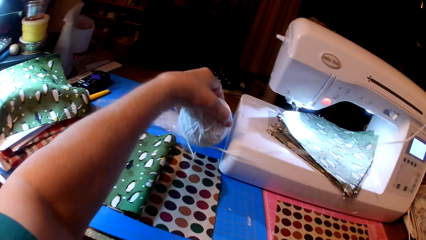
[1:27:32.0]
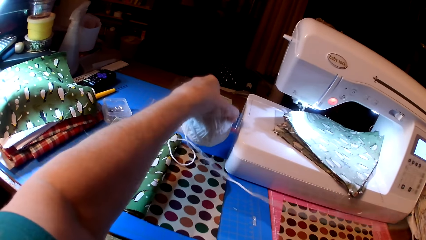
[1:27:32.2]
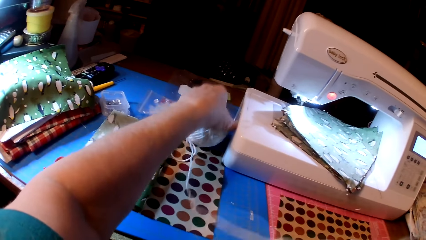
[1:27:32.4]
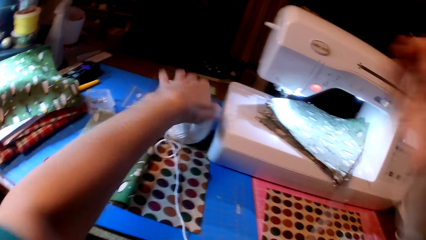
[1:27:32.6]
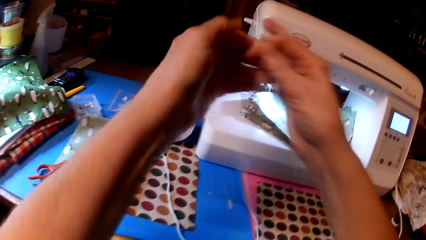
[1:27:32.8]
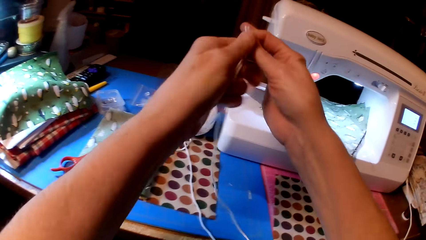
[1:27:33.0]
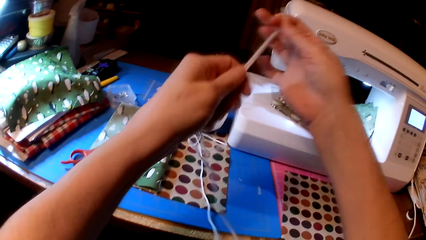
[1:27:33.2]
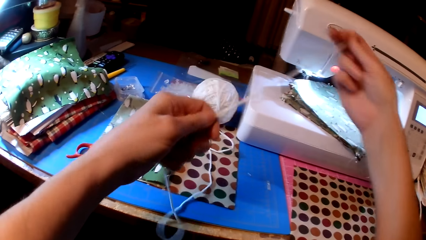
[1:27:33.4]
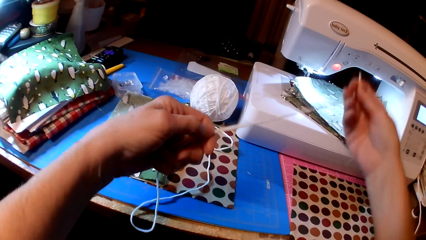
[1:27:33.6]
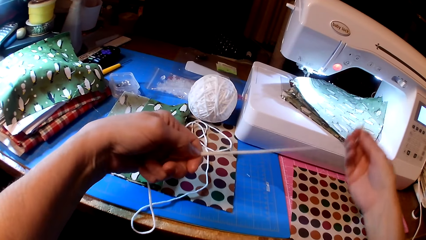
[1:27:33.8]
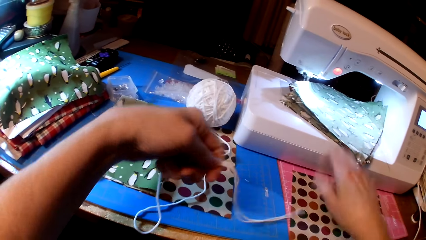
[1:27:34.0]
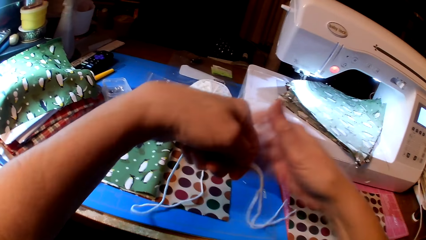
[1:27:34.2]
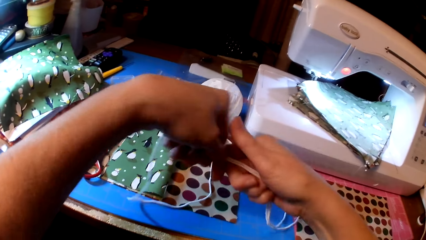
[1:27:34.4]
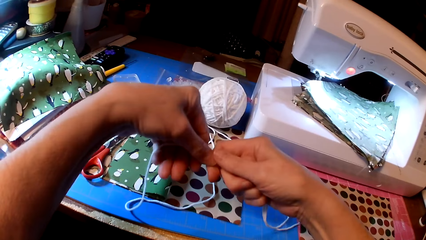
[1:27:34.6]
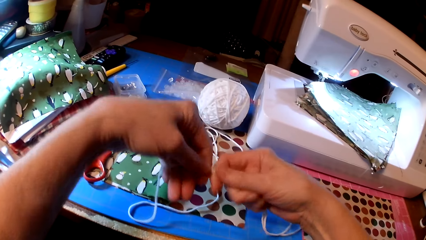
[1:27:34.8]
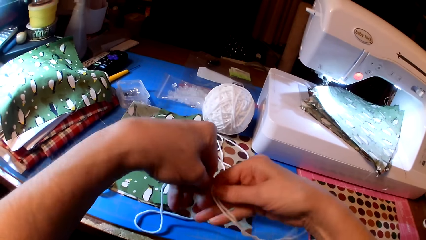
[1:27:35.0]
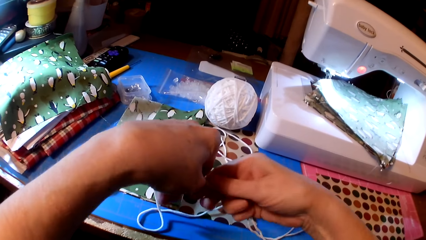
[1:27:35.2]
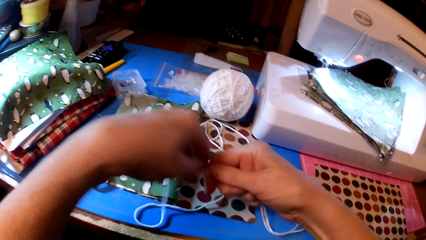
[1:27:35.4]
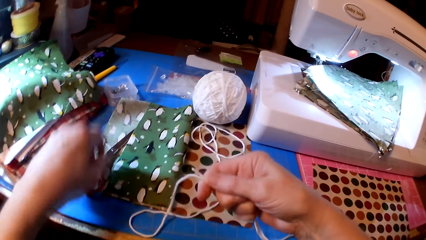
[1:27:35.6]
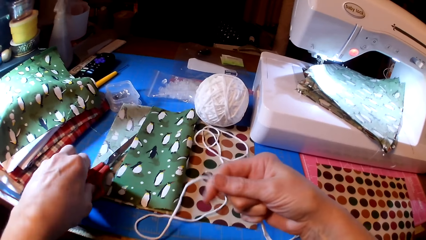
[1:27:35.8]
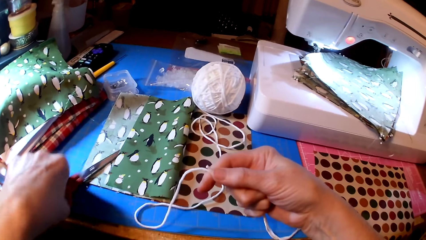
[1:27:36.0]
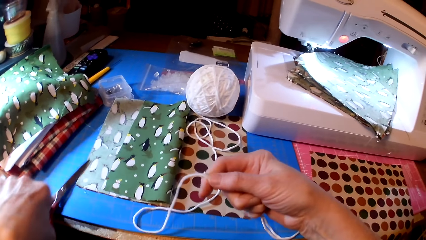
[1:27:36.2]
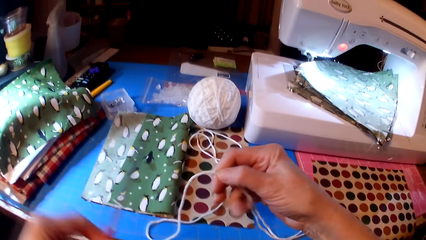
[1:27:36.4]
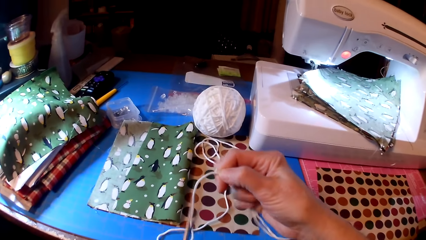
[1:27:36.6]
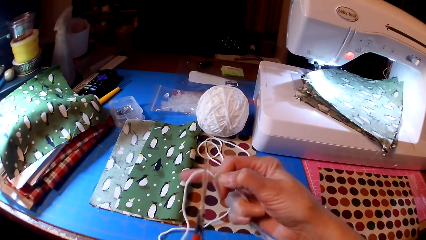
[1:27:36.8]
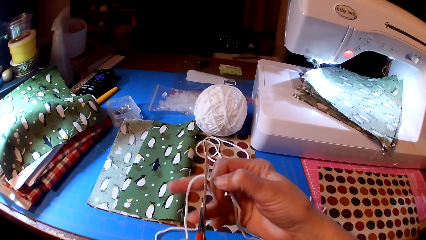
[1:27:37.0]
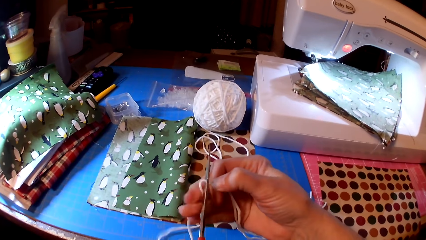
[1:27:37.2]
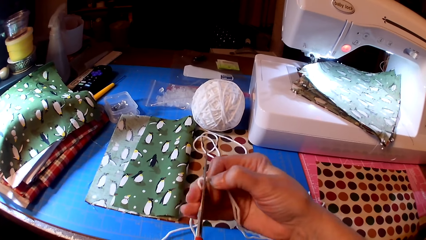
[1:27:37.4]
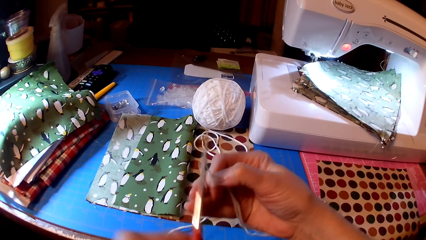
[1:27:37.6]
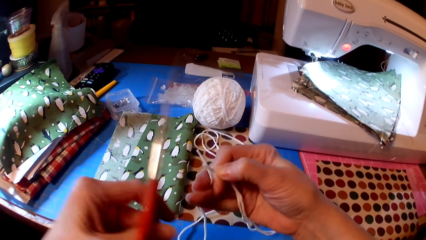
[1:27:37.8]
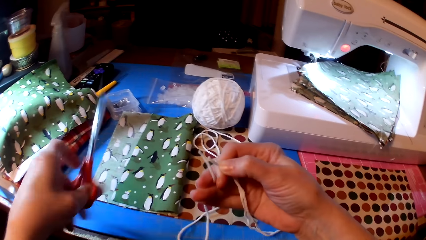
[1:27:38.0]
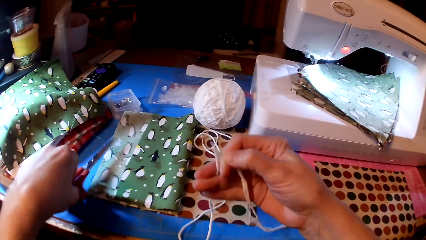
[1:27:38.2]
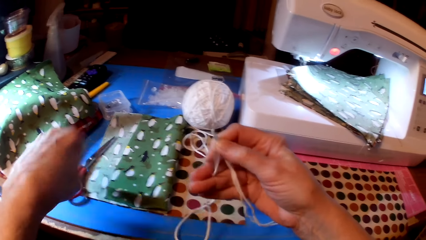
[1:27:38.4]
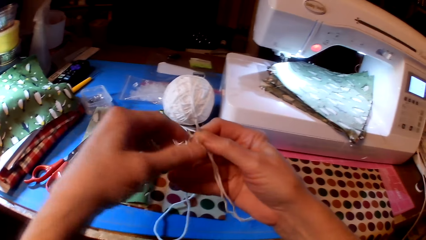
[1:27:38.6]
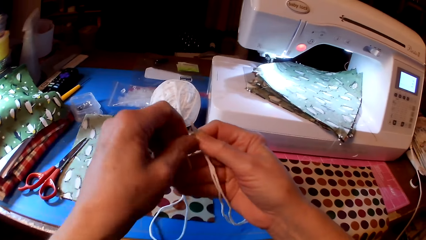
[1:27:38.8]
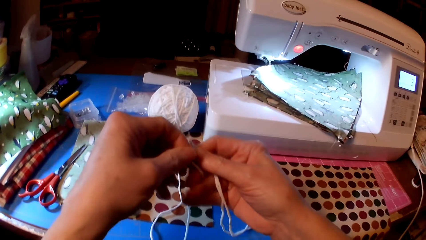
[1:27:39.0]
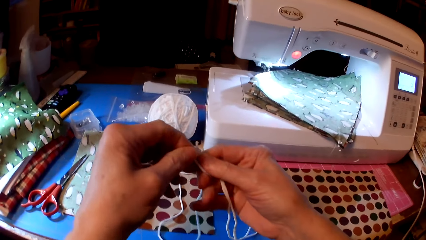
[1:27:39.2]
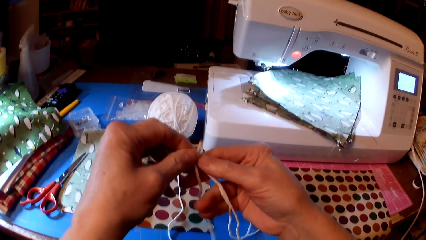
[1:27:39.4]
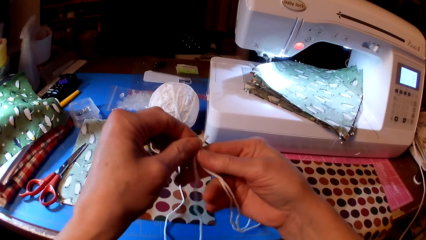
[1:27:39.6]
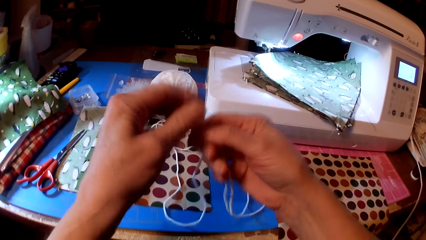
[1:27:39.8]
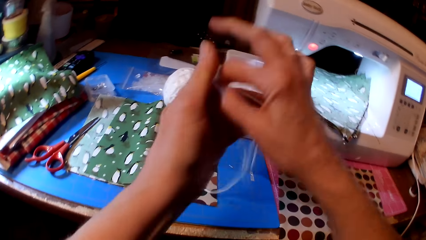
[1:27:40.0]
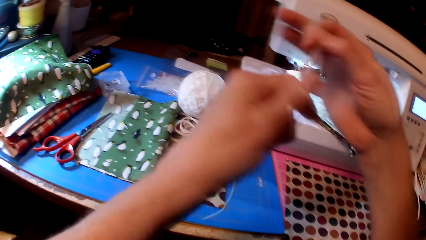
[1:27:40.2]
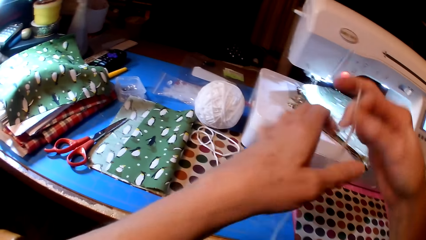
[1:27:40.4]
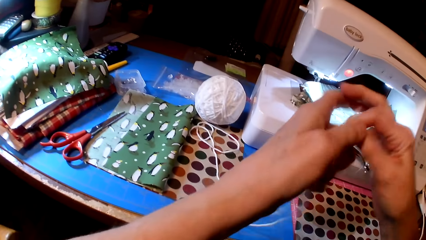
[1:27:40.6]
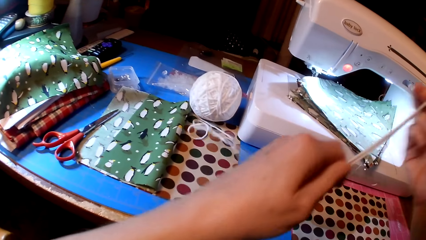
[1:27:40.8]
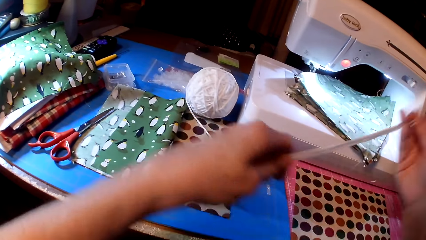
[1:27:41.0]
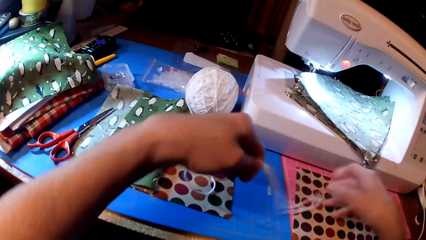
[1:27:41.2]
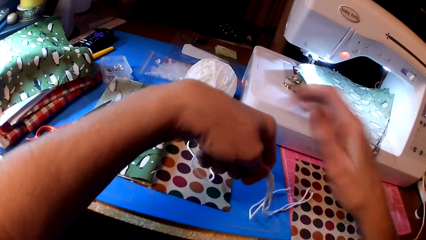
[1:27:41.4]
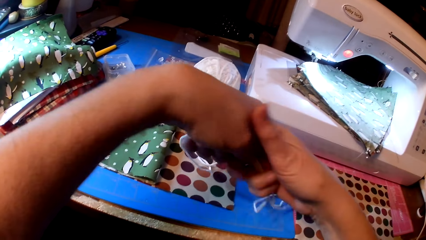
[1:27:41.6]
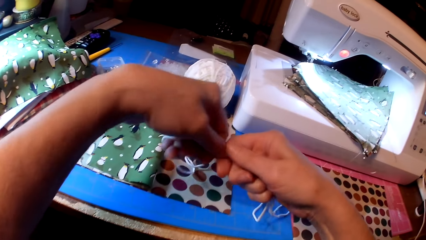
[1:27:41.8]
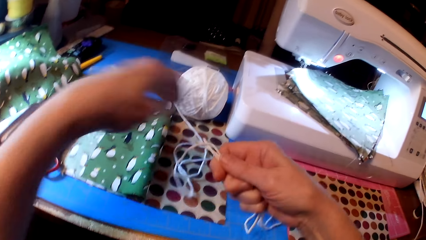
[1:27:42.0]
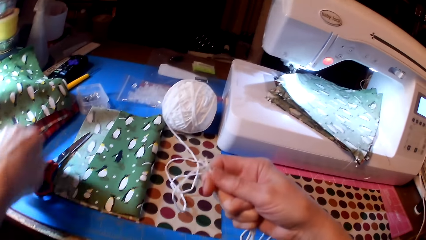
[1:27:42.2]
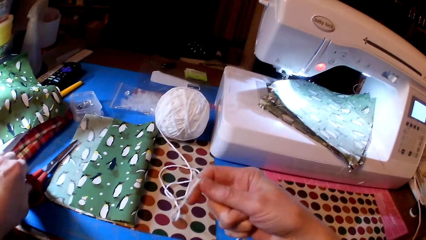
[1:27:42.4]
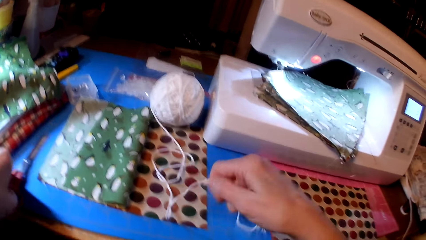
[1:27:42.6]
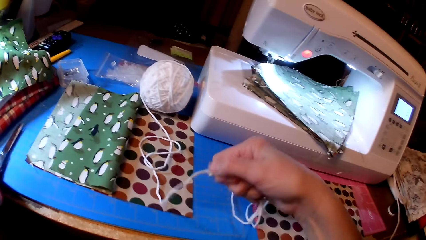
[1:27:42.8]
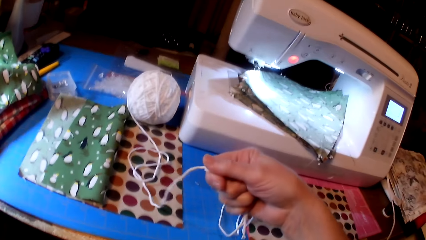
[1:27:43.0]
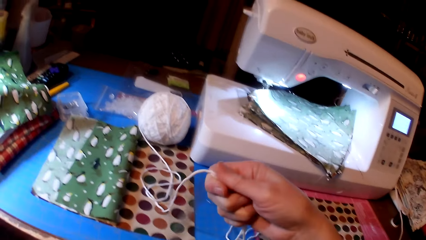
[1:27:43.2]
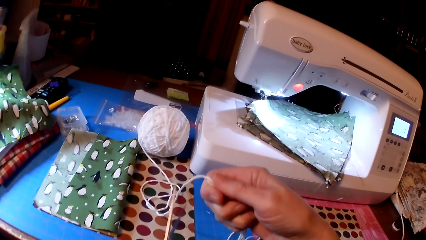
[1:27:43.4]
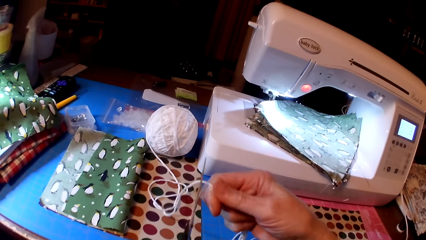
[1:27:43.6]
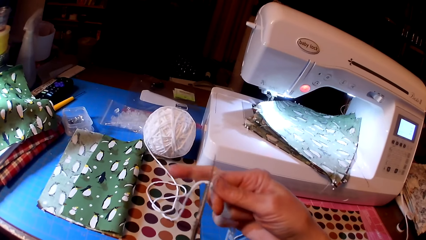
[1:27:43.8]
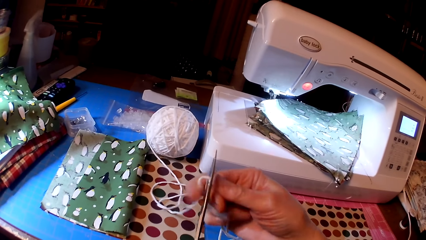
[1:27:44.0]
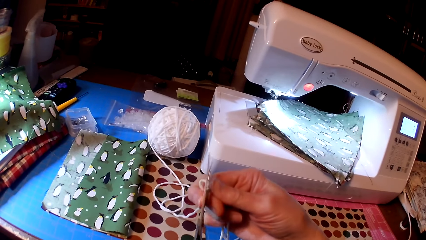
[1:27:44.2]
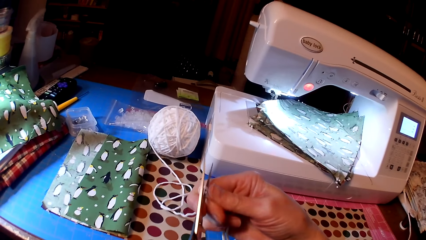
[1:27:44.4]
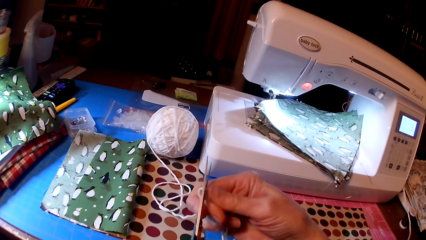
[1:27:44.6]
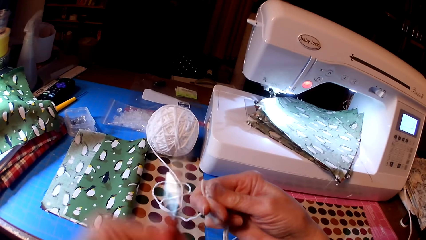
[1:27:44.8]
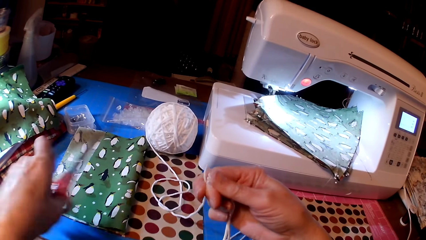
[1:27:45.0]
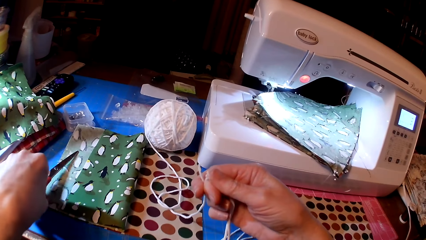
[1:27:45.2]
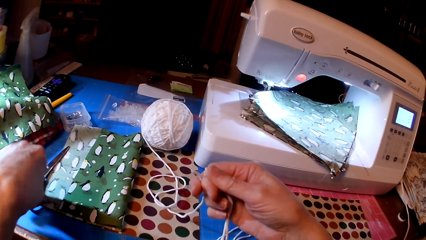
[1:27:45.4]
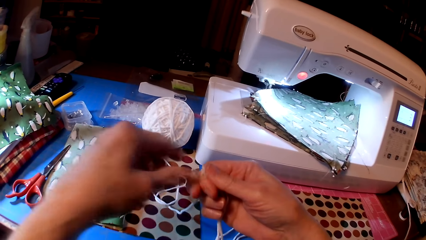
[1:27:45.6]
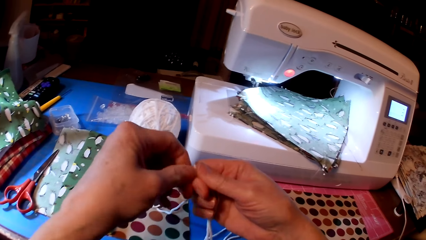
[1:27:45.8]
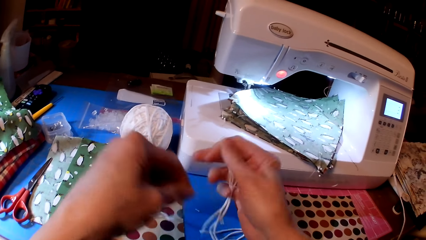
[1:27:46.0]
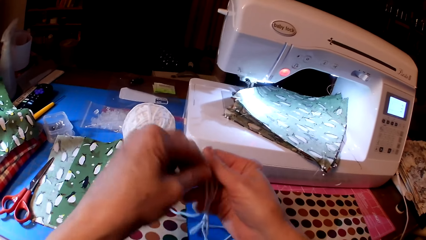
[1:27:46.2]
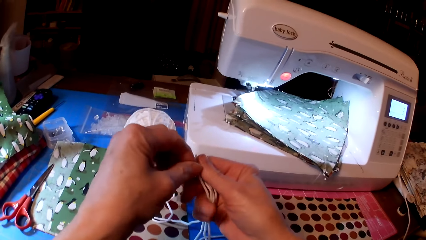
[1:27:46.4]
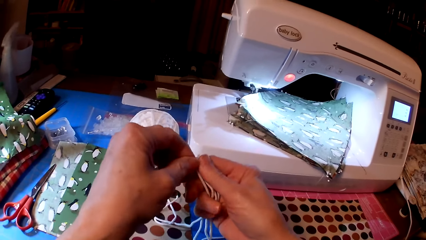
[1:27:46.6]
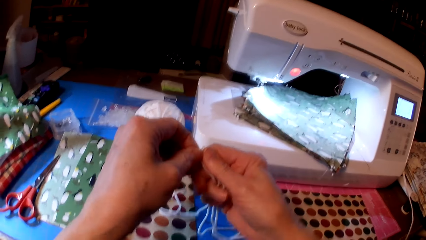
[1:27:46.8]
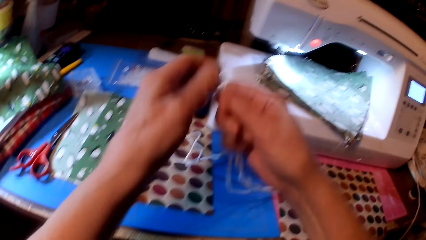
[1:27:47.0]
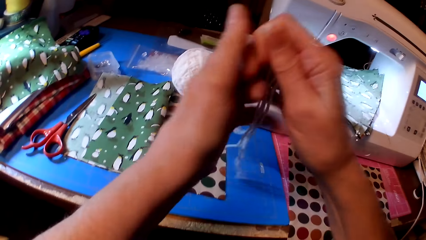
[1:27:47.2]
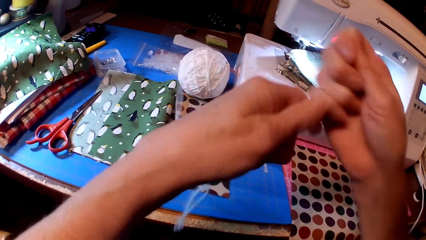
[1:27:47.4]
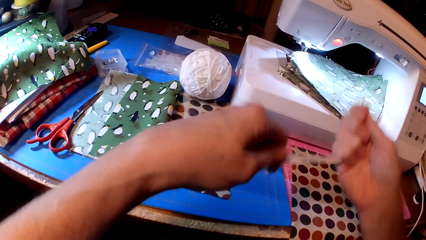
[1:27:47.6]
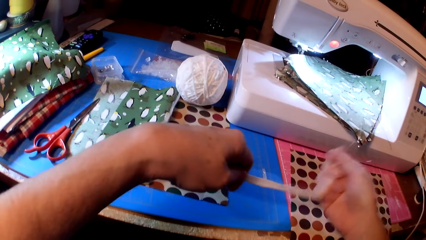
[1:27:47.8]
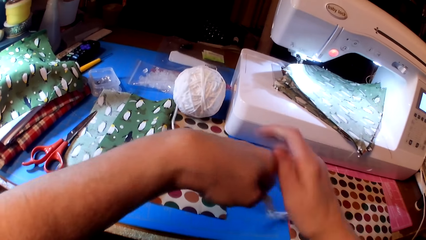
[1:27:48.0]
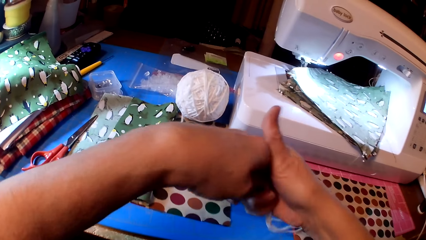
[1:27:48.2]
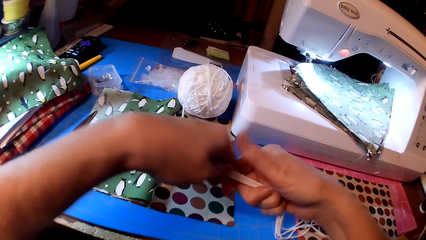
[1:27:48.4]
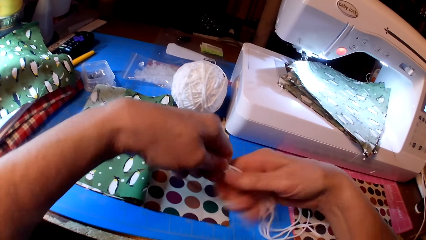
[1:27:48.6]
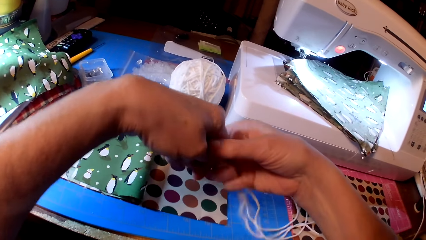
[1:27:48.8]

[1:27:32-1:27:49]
The camera wearer picks yarn. They pick scissors. They cut the yarn. They put the scissors on the table. They hold the yarn. They pick the scissors. They cut the yarn. They put the scissors on the table. They hold the yarn.
